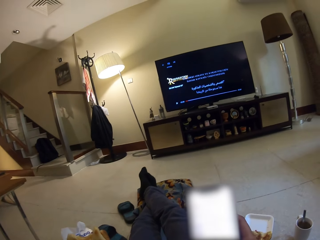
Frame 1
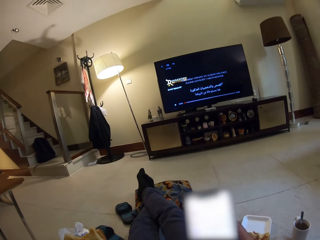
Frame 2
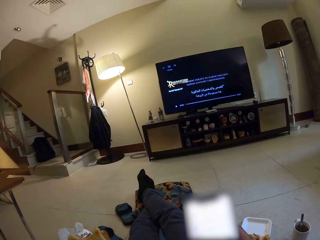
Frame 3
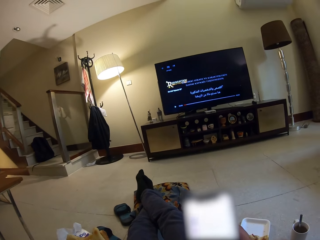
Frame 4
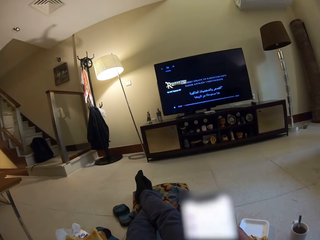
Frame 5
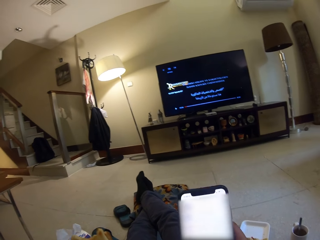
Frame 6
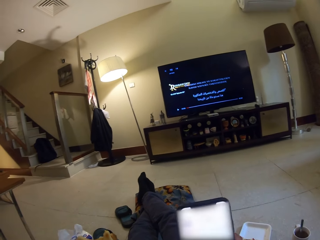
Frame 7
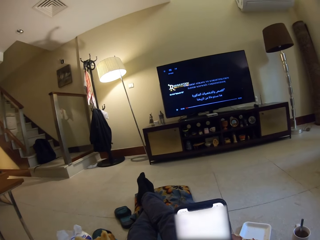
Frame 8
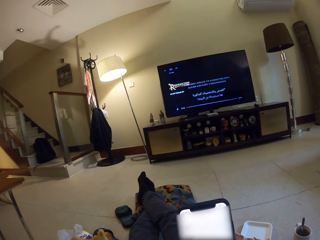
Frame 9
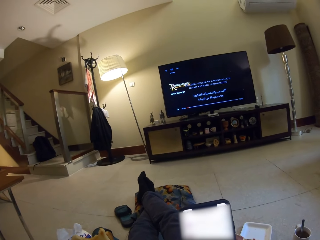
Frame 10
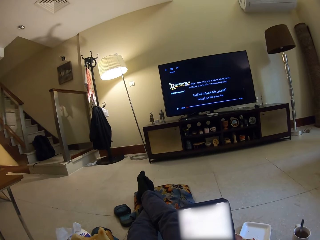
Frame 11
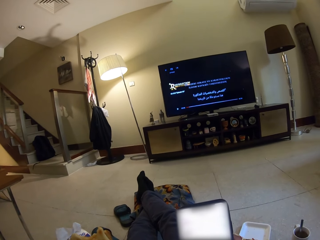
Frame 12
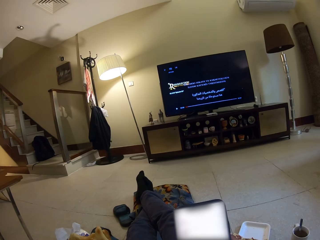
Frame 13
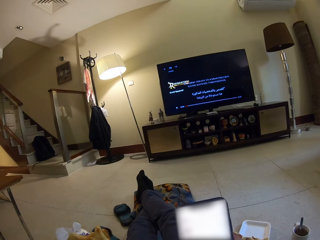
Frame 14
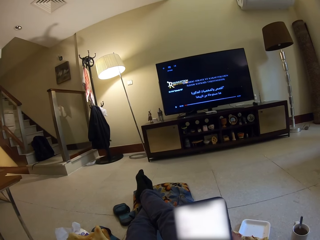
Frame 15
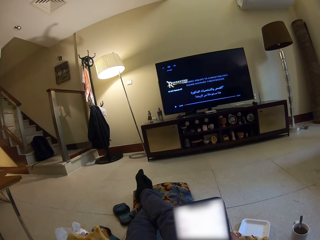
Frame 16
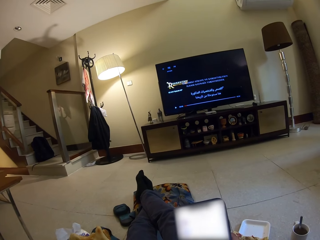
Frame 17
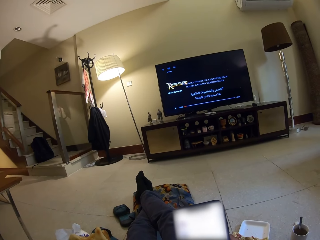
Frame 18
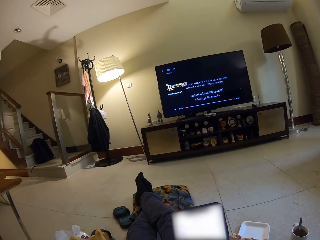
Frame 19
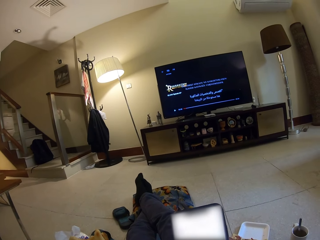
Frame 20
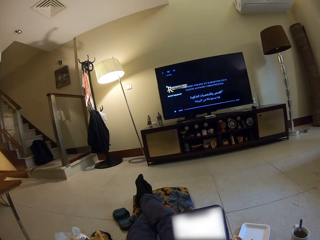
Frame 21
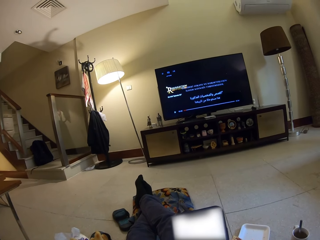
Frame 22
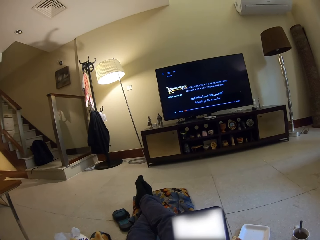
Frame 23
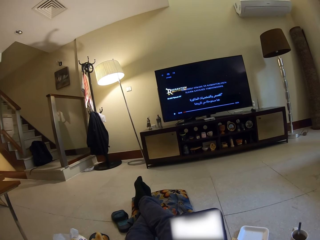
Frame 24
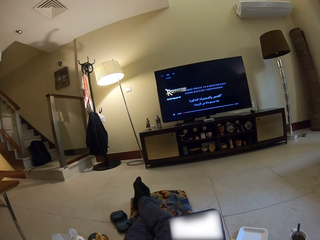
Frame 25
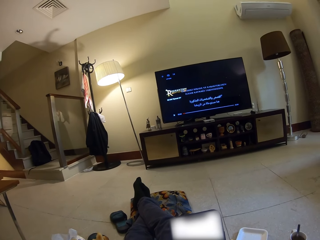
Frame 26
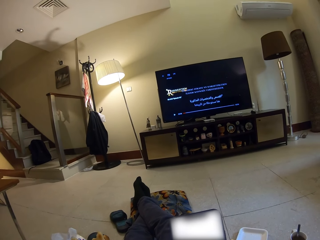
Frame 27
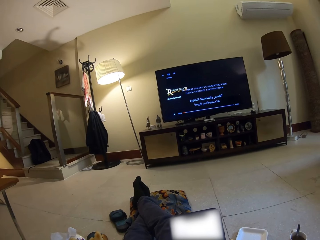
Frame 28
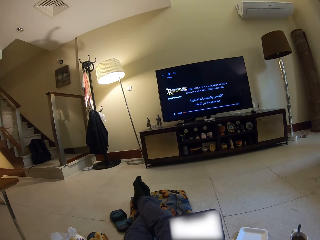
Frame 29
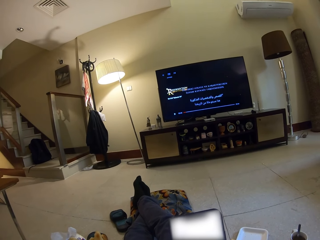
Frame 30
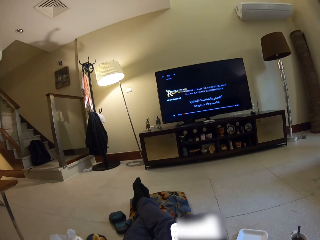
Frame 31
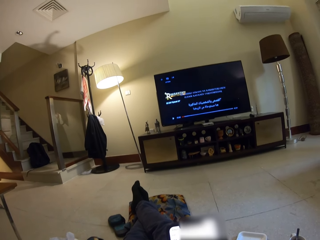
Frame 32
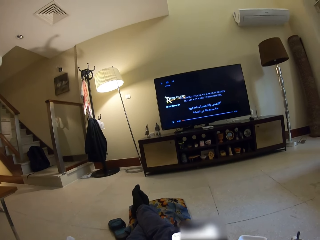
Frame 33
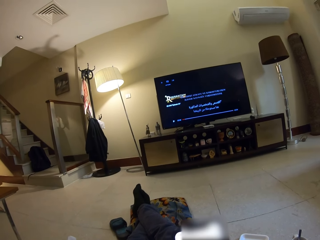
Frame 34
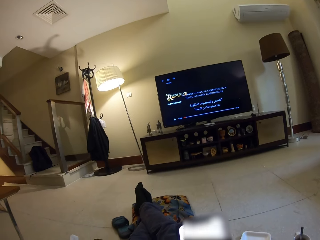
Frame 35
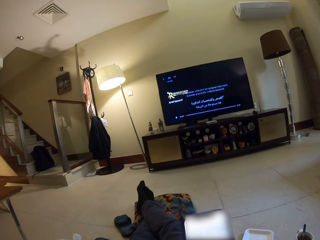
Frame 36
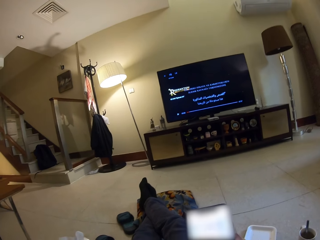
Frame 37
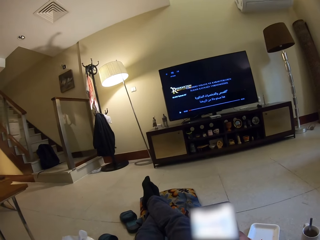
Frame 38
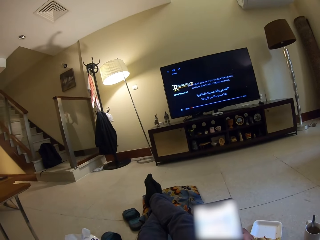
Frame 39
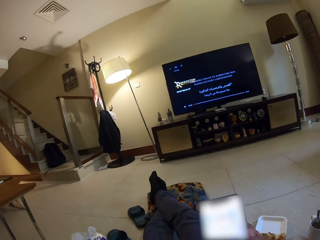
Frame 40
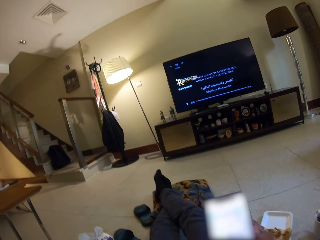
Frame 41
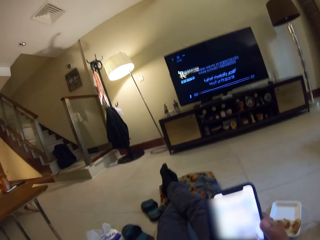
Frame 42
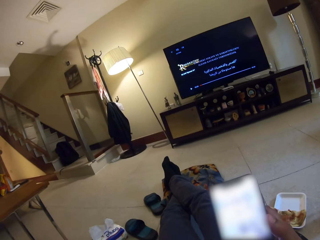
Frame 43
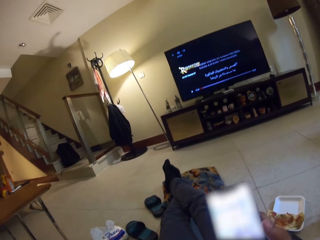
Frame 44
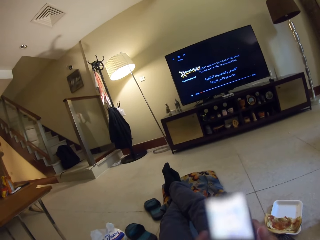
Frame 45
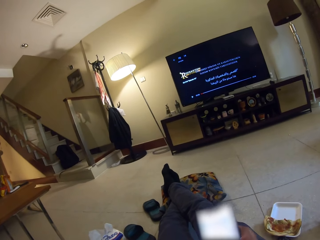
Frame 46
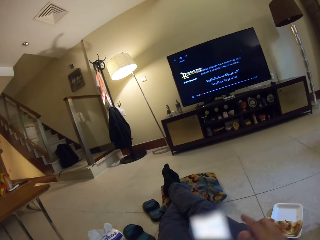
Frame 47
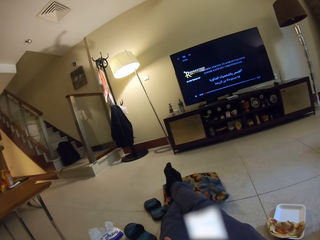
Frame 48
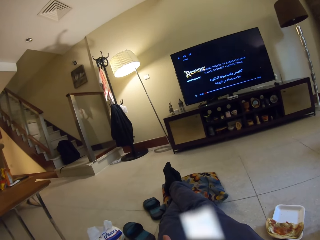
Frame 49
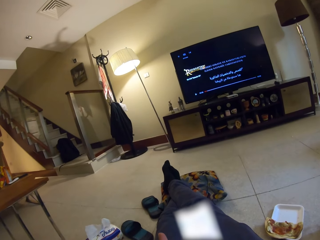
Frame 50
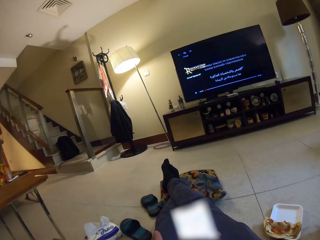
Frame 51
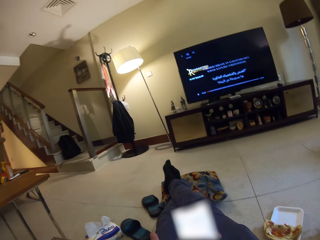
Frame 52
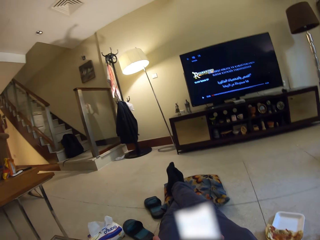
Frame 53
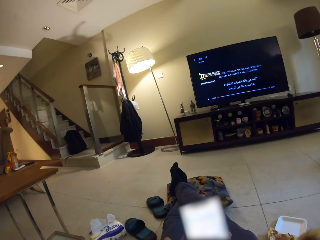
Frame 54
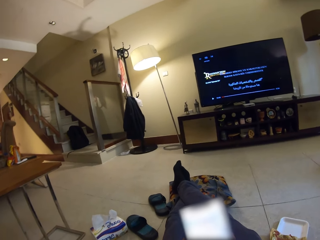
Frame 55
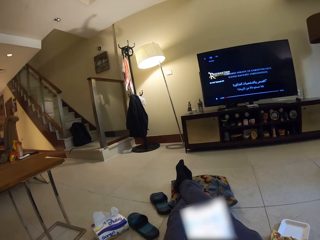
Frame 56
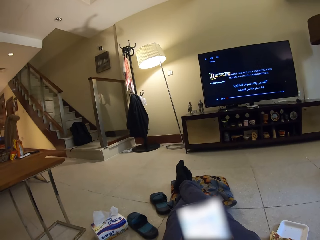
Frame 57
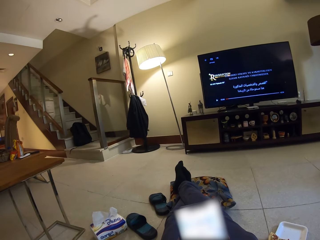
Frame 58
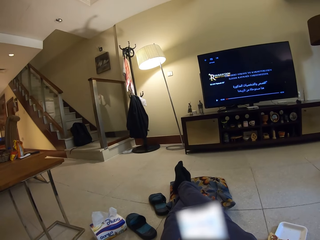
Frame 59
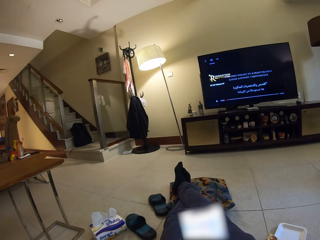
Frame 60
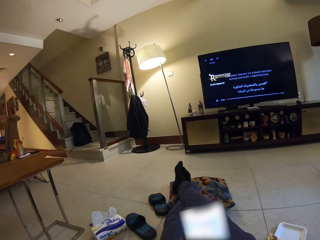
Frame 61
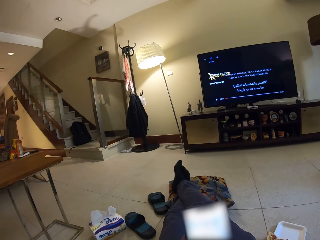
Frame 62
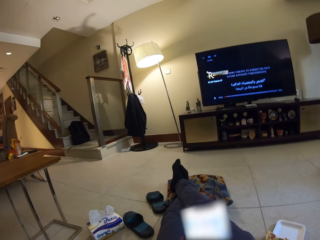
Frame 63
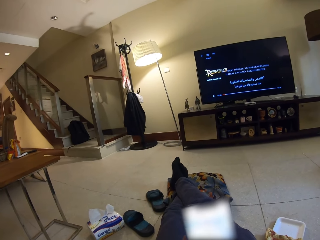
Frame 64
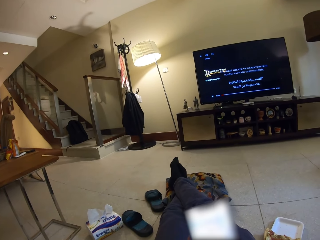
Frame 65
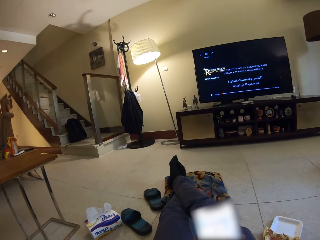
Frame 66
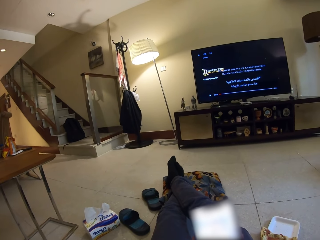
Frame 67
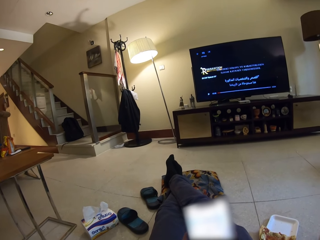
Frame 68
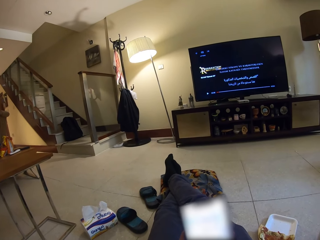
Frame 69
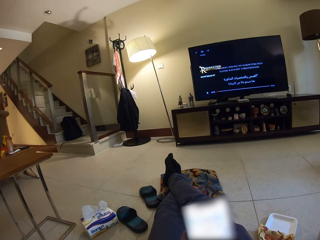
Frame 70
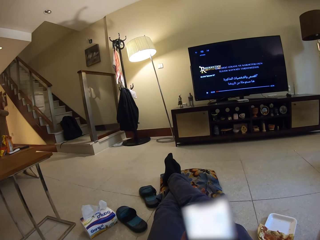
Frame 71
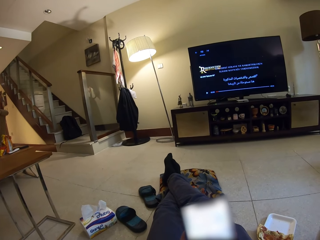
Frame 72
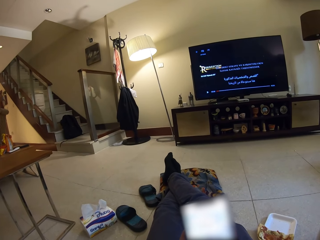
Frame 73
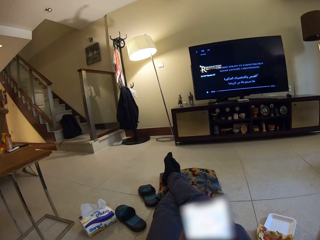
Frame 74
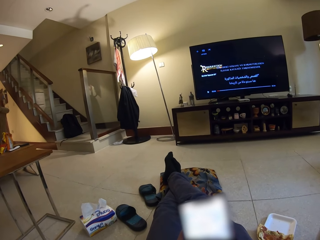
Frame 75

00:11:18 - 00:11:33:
The camera wearer operates the phone. They scroll the phone. They eat the pizza.

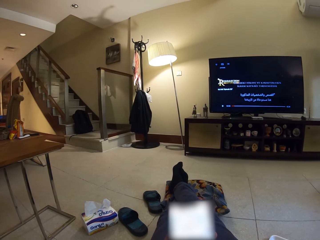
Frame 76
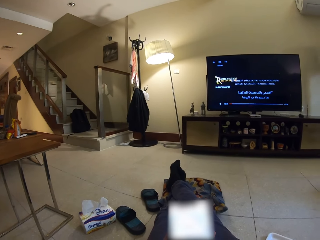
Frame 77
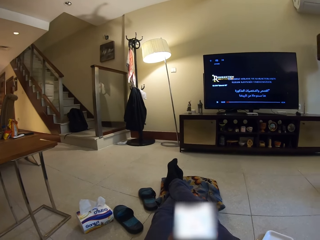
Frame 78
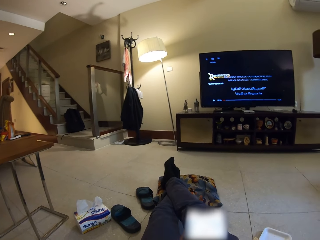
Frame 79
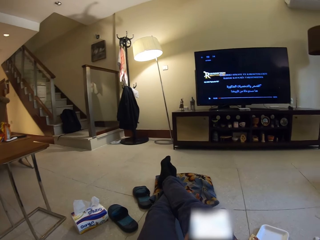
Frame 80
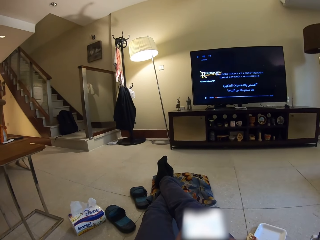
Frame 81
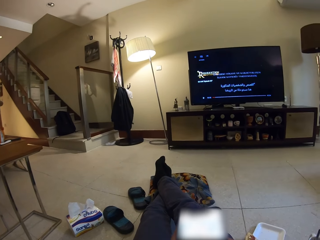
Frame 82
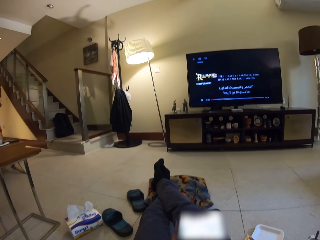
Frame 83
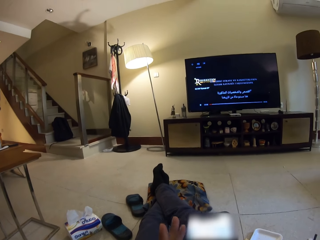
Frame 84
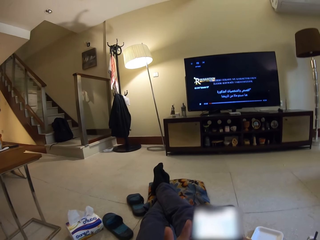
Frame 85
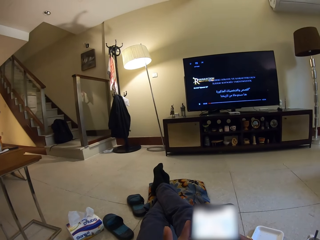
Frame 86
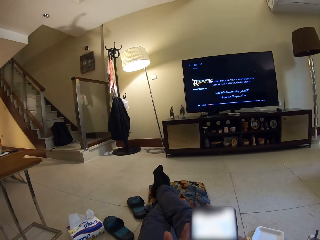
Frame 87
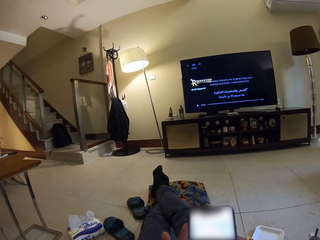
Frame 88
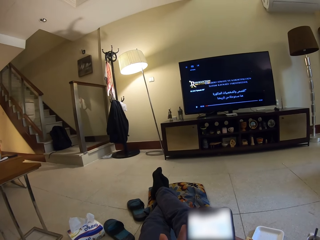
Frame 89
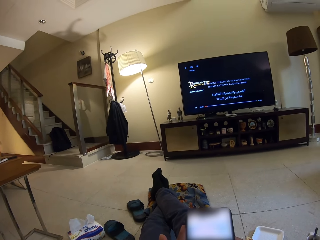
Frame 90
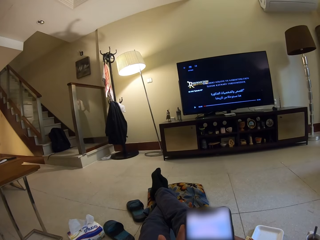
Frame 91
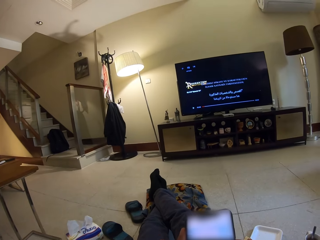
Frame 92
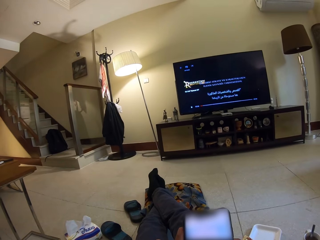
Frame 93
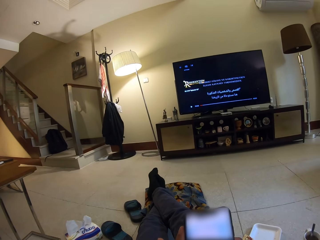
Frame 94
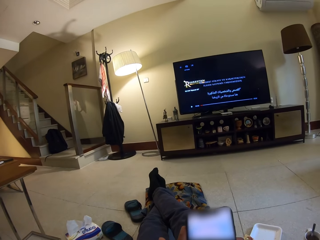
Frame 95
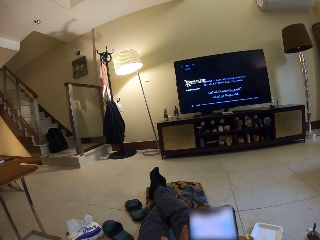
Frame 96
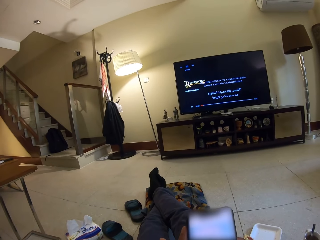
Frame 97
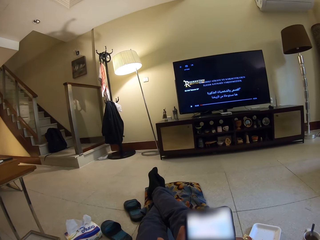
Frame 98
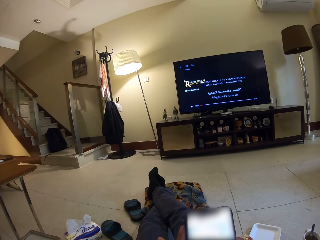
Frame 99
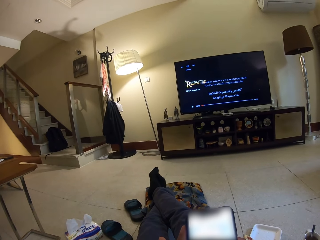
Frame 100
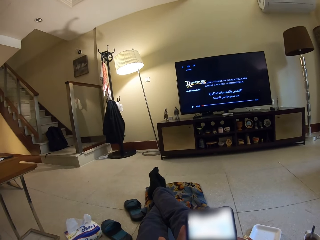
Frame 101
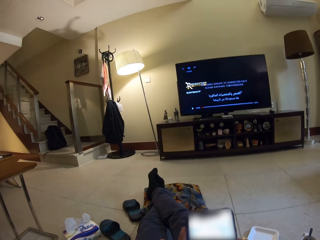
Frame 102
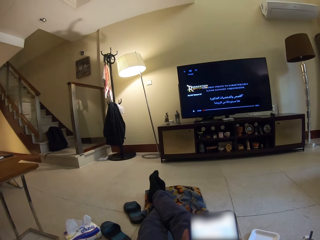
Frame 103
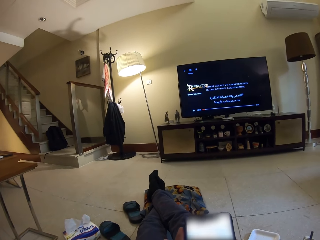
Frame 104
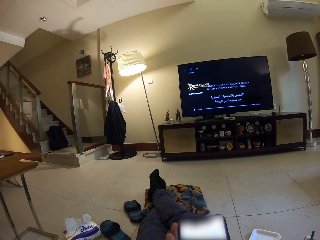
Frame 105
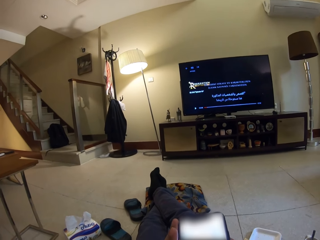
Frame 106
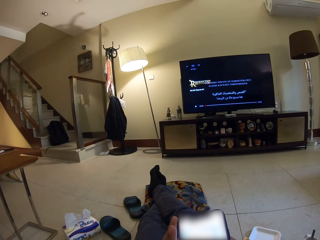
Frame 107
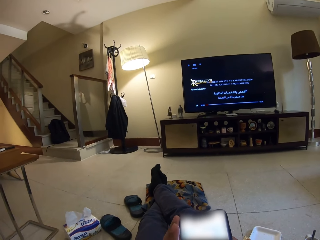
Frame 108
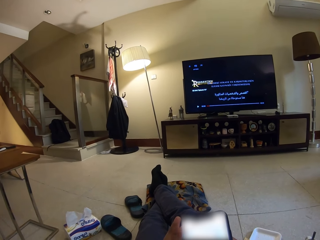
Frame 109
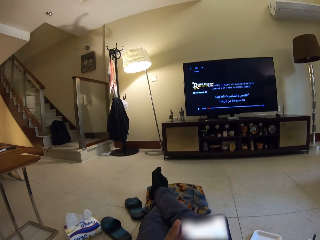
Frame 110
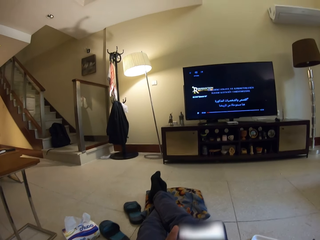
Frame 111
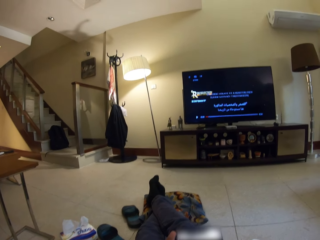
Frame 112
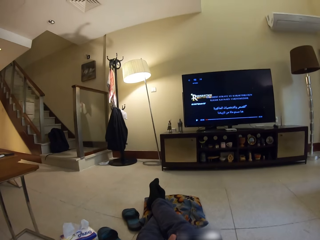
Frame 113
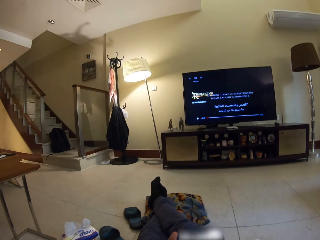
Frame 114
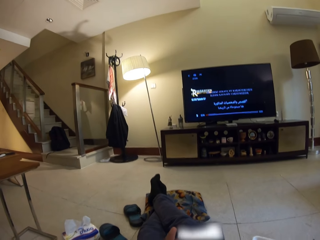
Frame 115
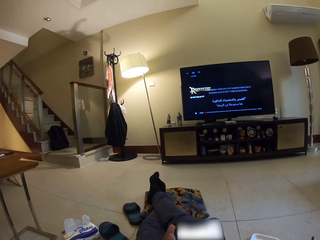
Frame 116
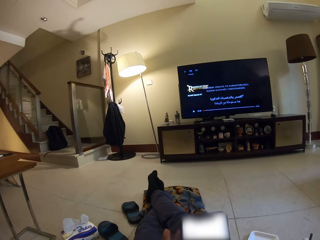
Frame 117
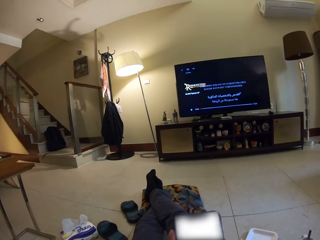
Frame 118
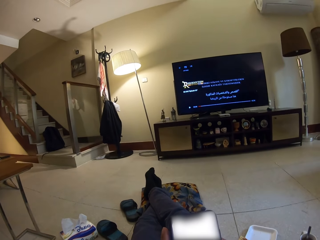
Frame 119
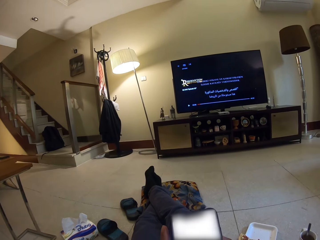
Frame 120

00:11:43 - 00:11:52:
The camera wearer operates the phone.
